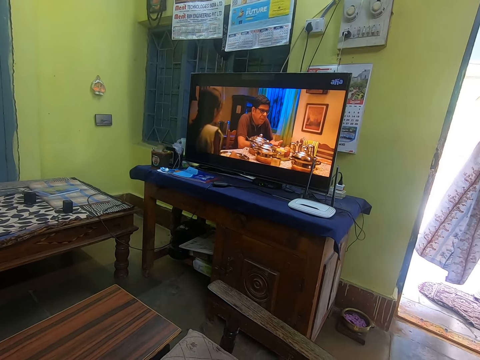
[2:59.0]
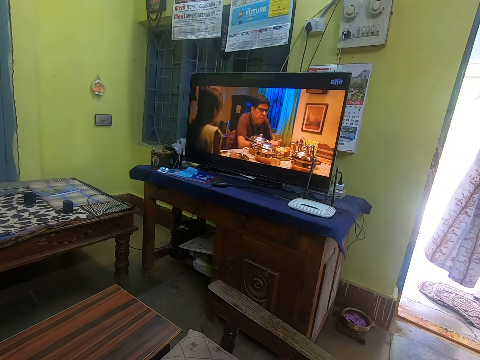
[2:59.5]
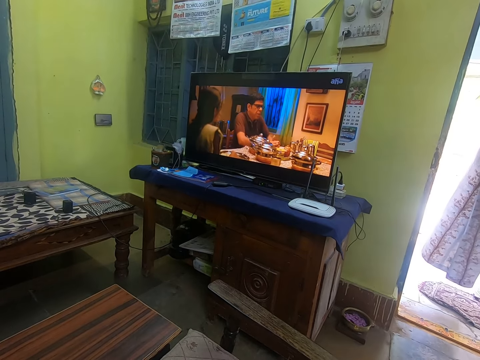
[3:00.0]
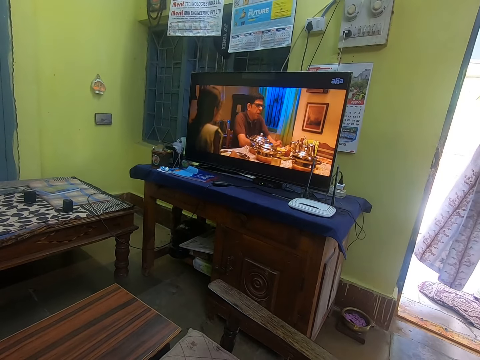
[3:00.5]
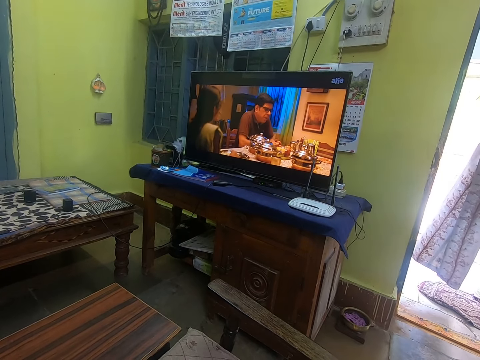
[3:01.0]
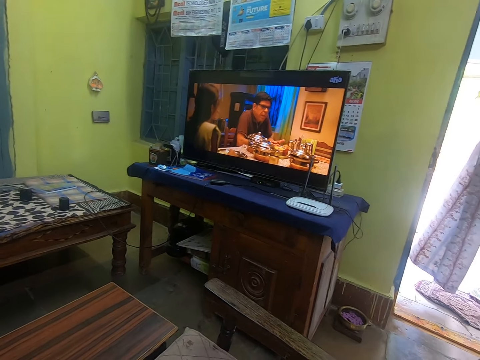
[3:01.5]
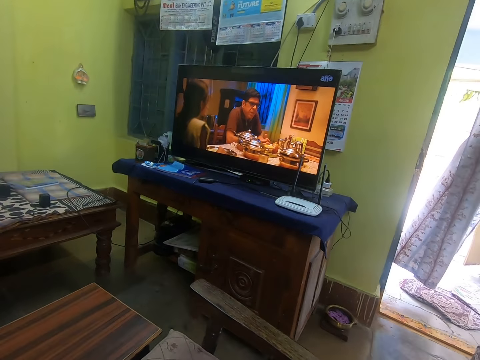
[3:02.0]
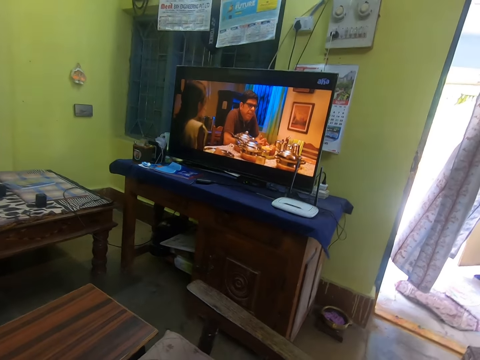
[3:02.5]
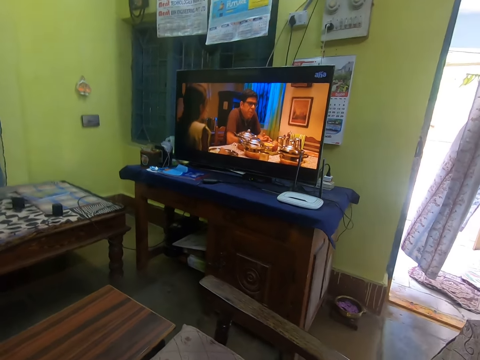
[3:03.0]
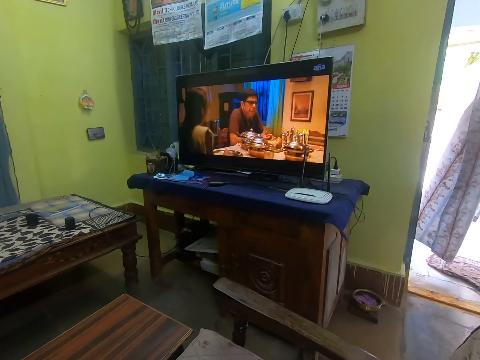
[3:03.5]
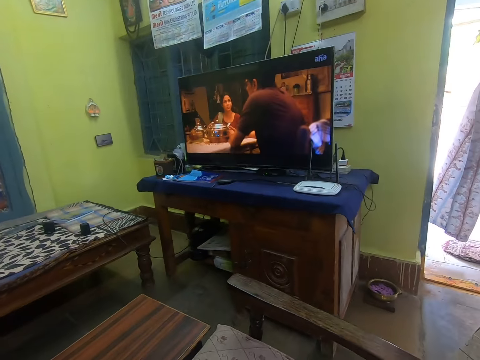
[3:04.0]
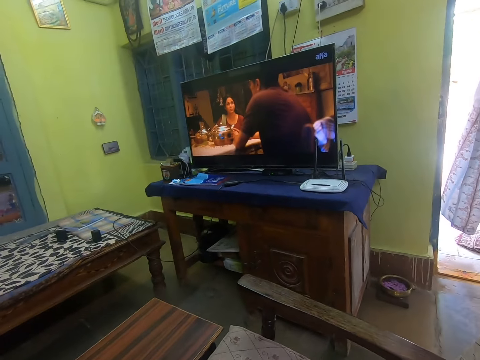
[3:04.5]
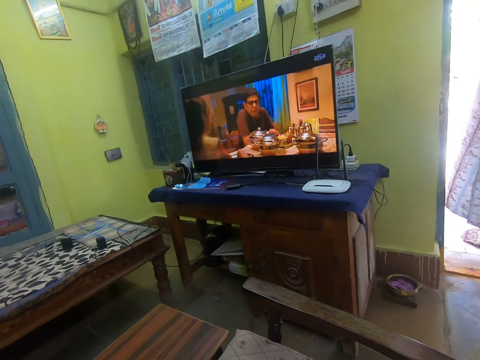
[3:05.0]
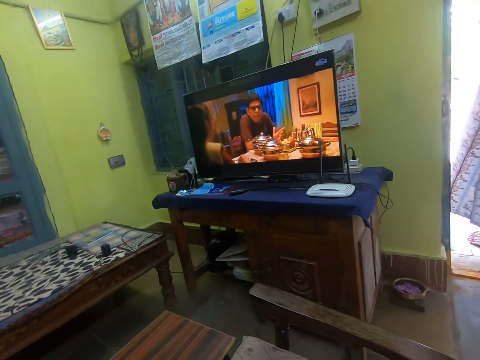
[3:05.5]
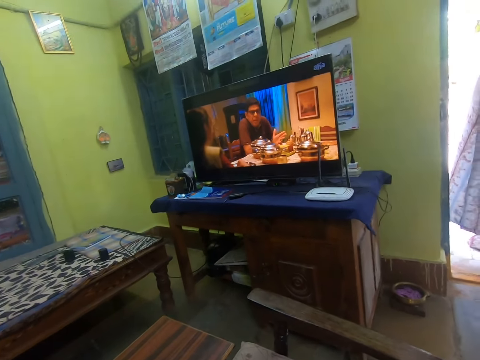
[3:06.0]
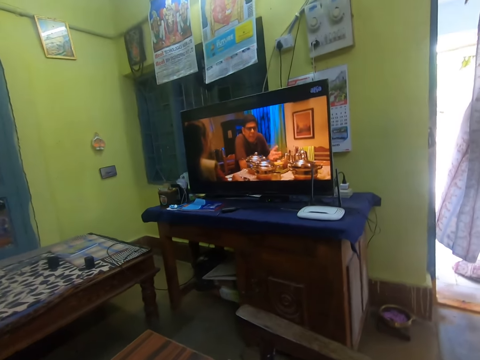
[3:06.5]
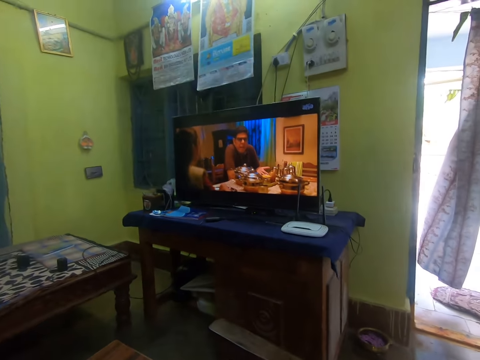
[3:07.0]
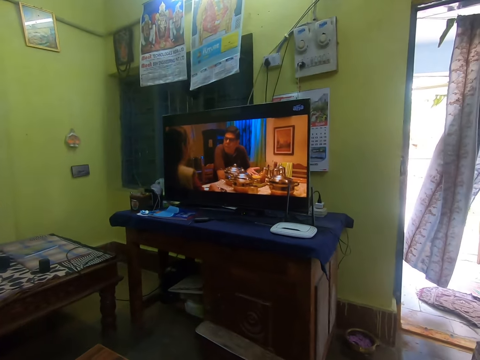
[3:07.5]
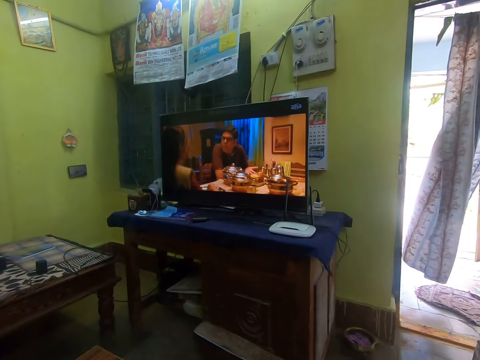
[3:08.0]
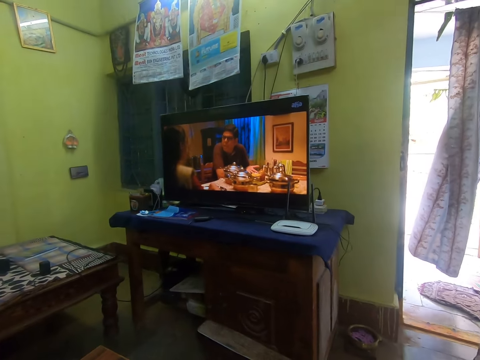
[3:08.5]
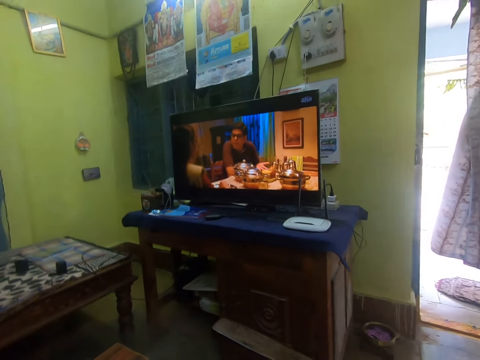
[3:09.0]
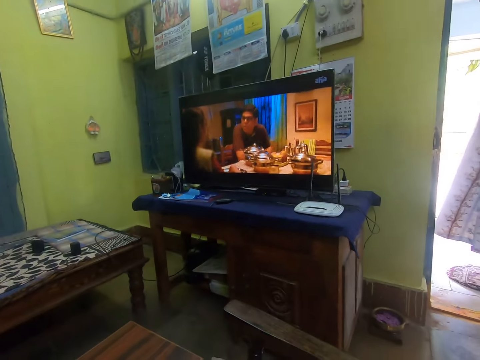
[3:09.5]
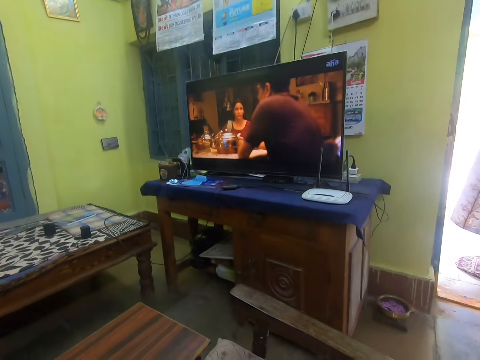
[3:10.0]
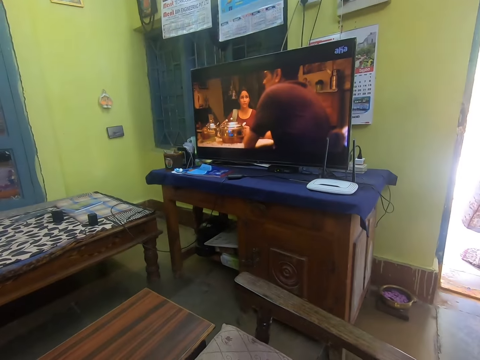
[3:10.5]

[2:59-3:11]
The camera wearer looks outside through the door. They watch the television.

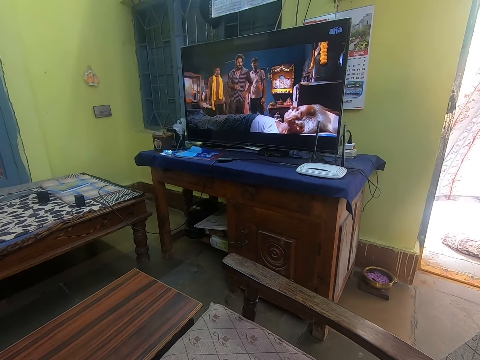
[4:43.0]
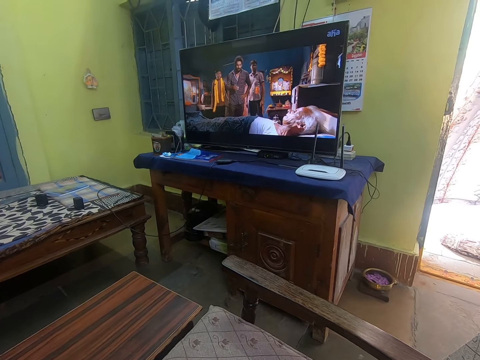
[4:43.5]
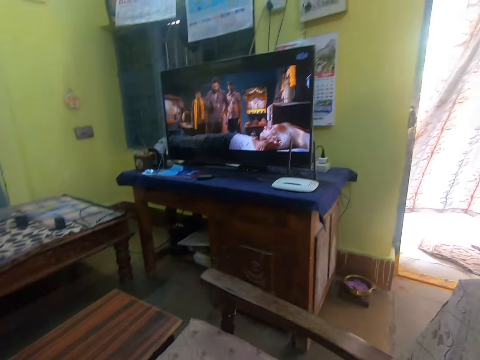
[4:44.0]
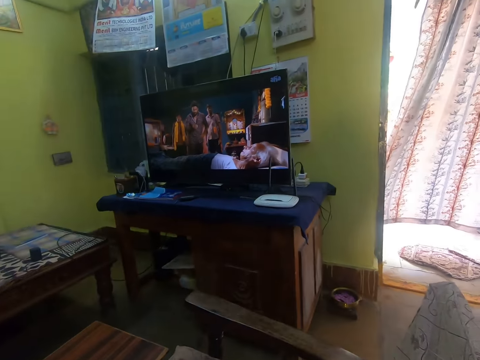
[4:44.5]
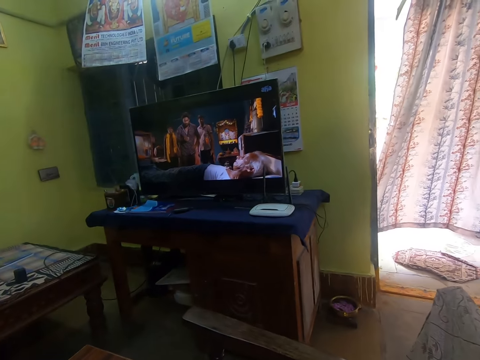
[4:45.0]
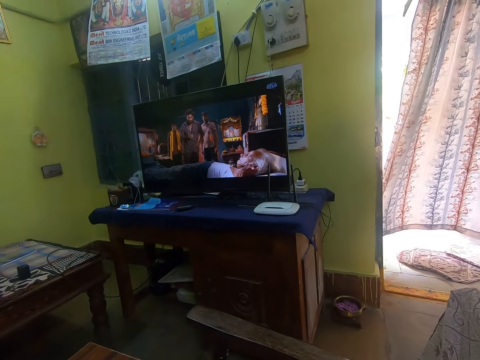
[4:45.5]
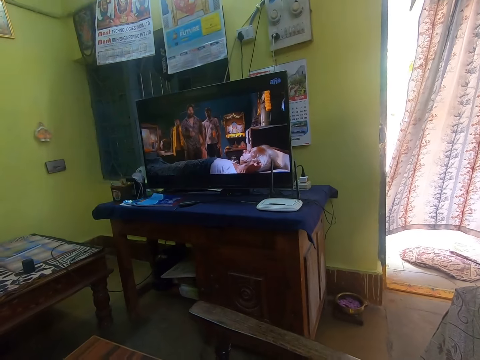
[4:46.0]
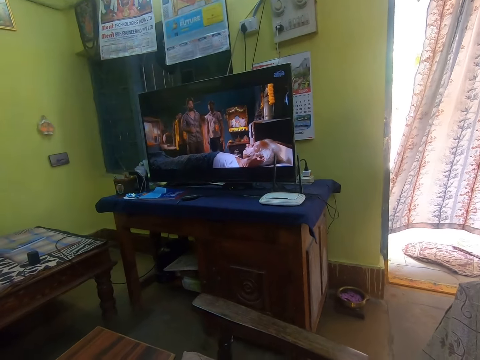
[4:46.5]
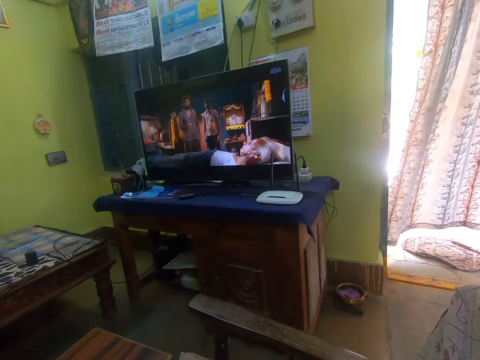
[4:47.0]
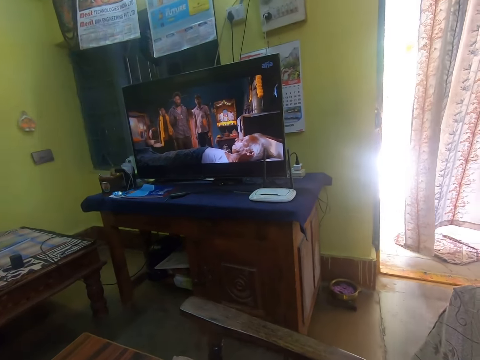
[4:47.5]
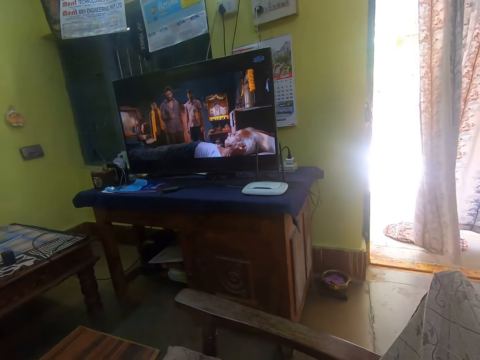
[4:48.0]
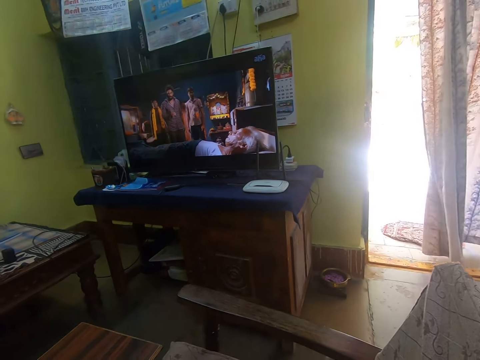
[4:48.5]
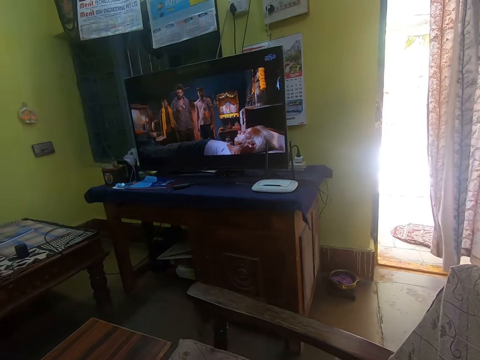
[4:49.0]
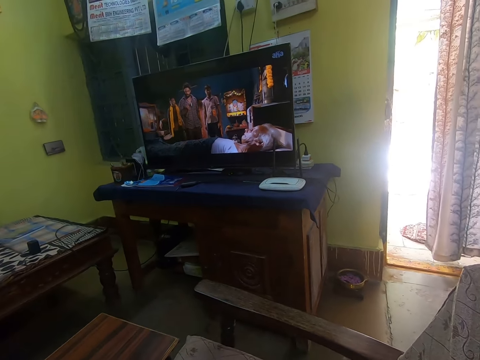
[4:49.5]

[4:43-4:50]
The camera wearer looks at the door curtain.

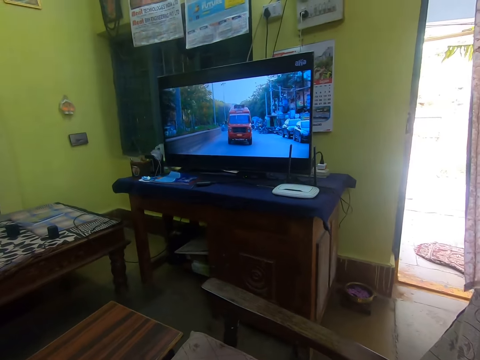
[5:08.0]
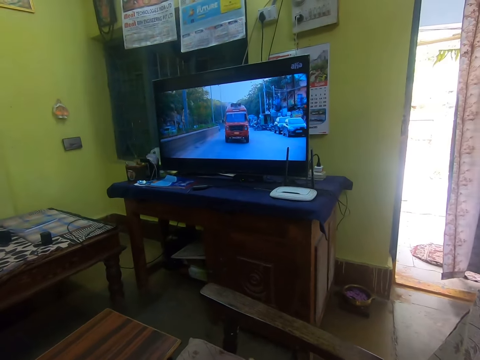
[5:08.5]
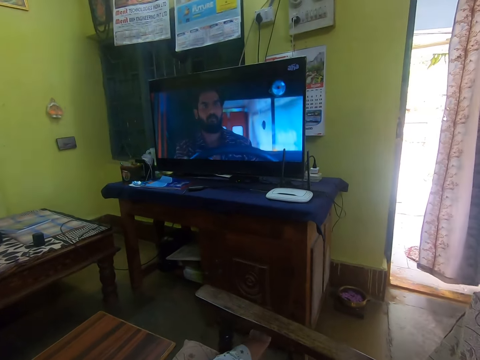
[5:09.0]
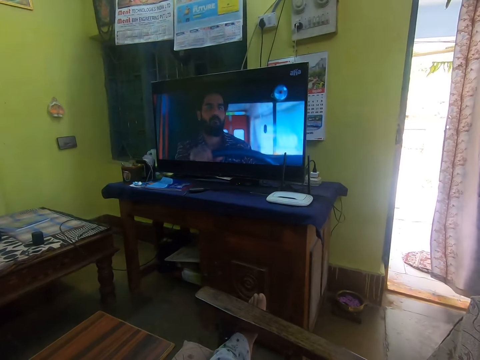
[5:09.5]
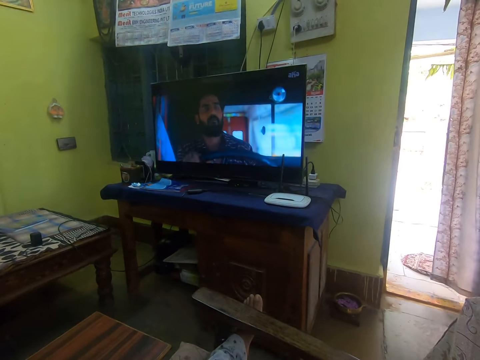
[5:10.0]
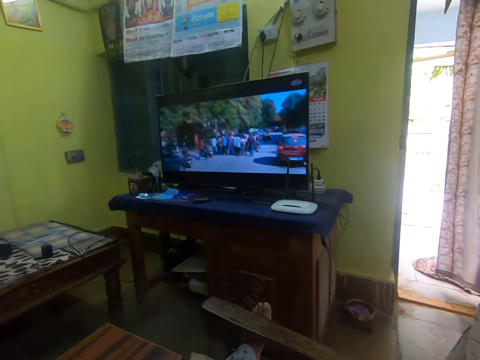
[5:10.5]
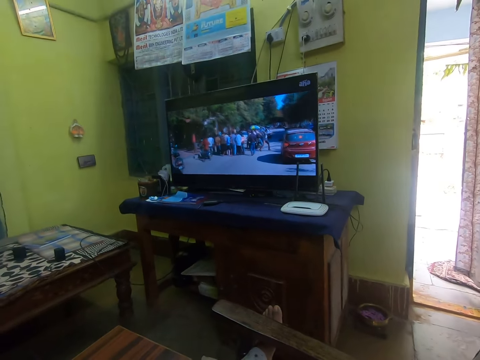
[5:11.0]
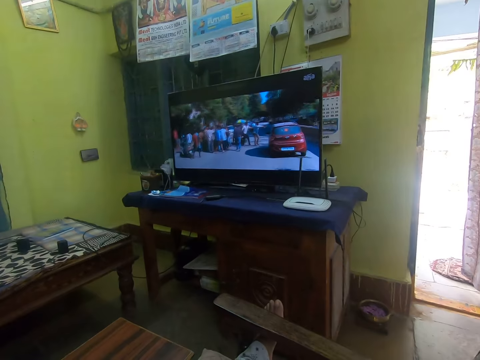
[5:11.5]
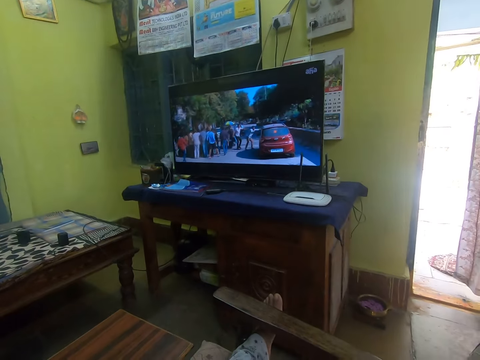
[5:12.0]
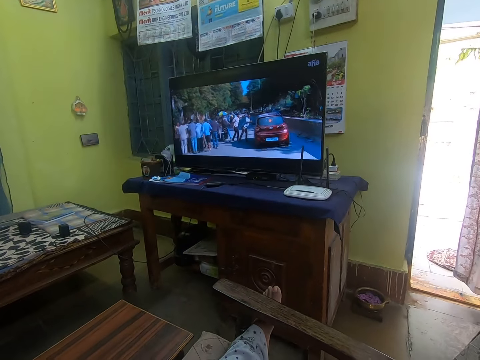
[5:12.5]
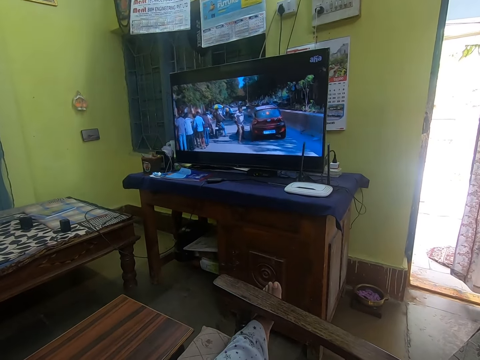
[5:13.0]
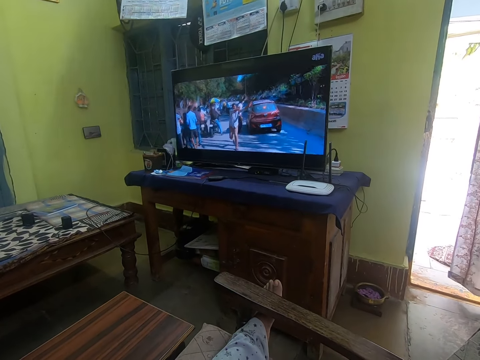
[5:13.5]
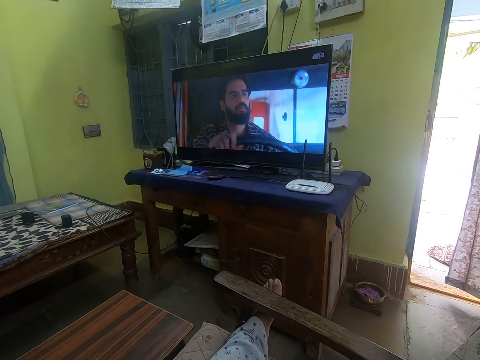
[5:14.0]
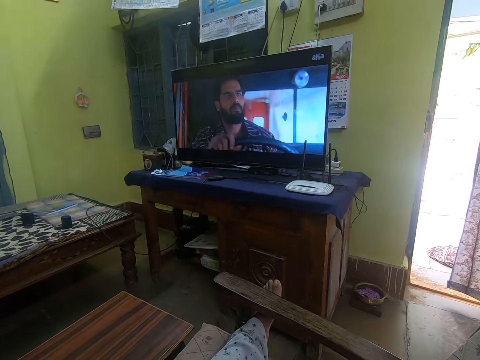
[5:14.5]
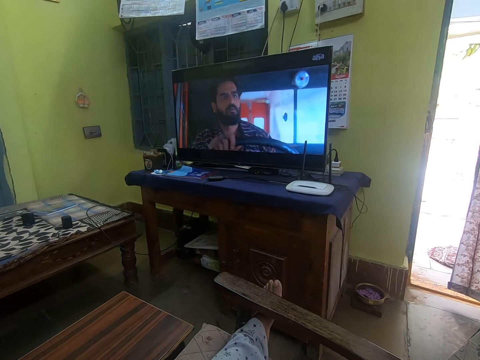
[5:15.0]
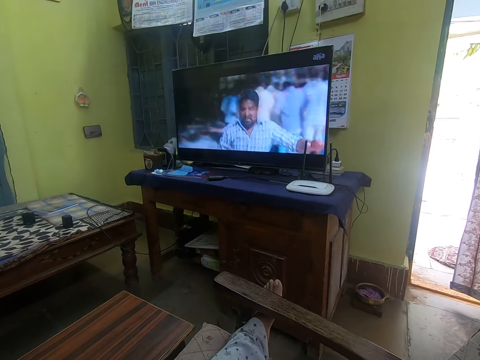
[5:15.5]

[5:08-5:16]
The camera wearer straightens a leg. They watch a movie on the television.
